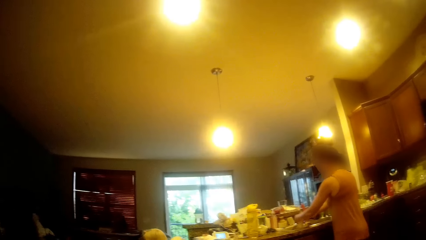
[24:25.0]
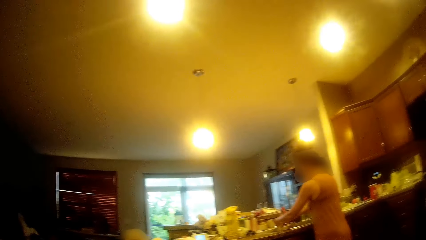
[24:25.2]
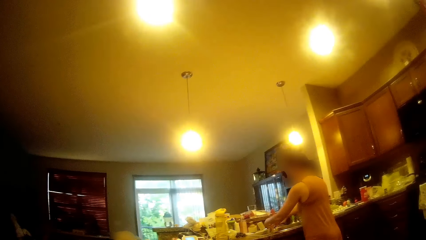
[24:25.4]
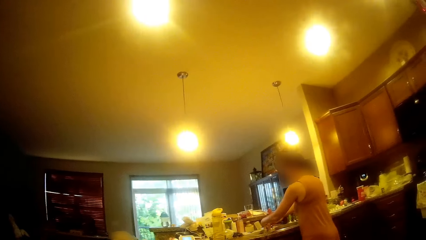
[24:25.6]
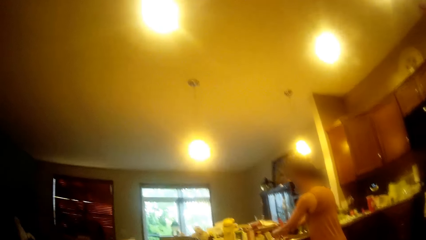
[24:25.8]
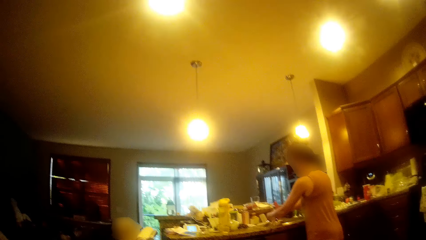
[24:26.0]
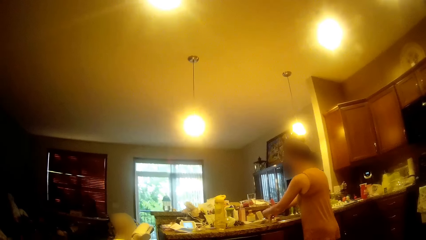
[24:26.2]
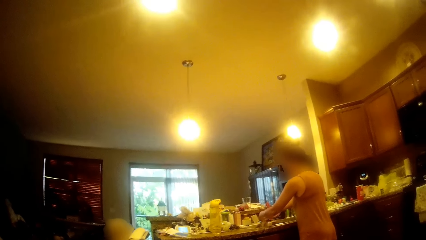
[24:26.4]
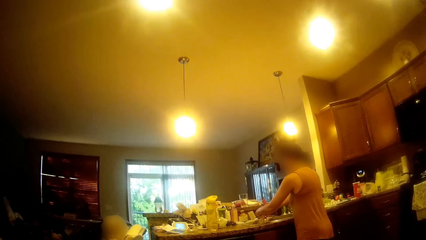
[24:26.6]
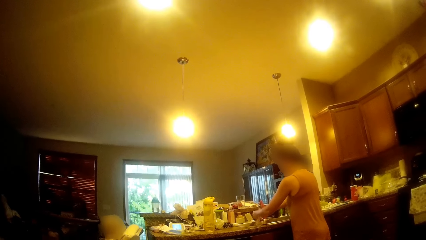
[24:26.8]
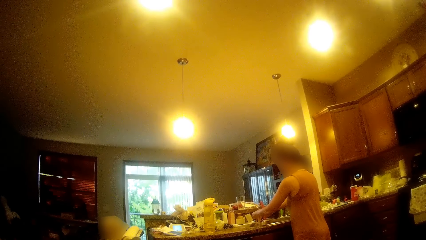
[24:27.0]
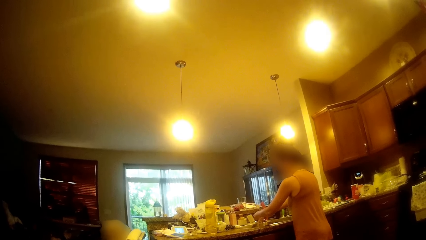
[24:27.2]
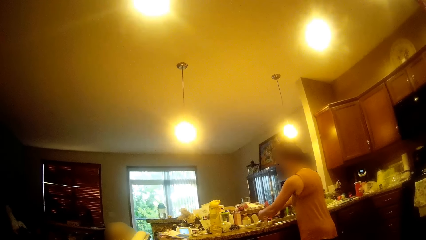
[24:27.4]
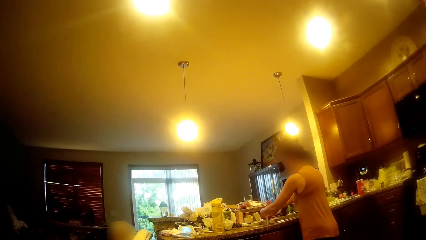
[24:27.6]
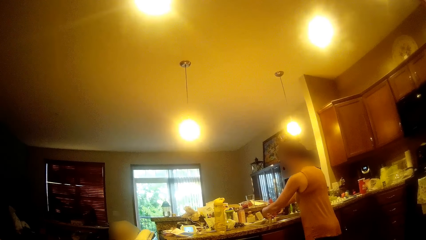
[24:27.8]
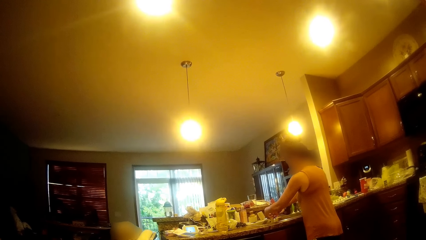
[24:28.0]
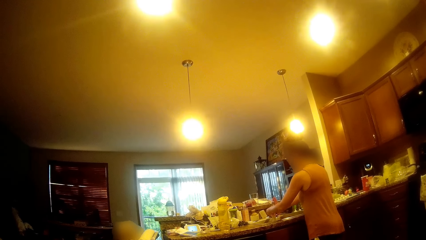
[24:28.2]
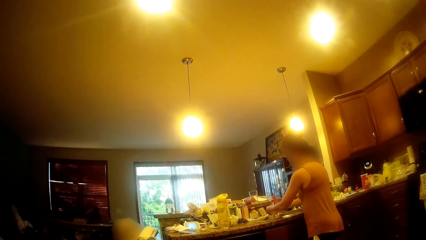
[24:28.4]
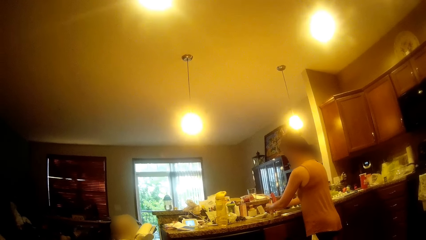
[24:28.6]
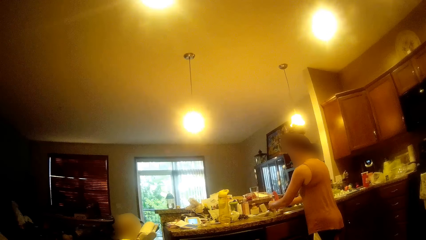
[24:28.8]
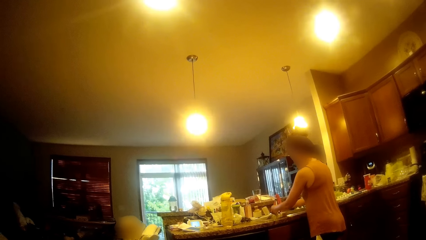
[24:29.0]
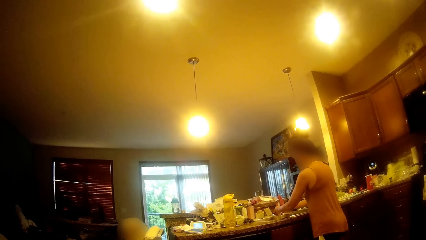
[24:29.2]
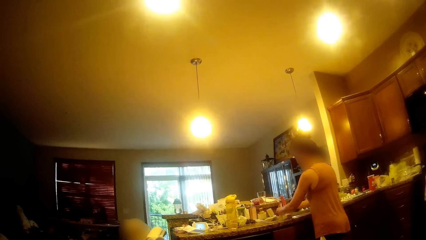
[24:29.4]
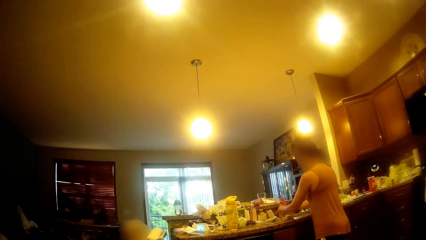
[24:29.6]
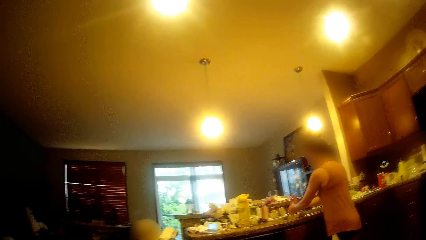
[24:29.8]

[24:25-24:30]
A person washes hands.

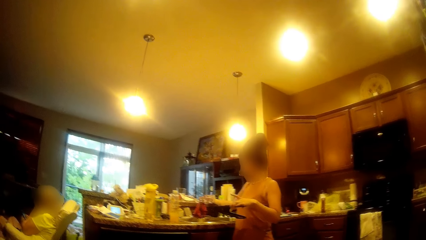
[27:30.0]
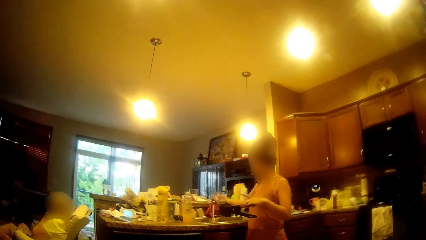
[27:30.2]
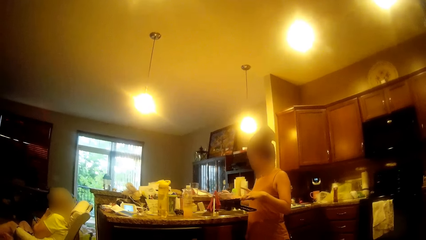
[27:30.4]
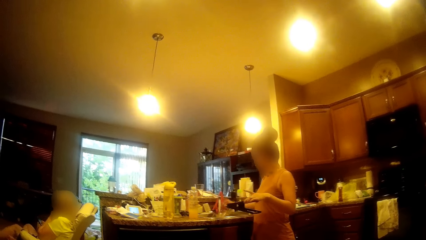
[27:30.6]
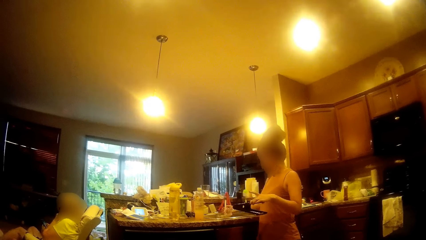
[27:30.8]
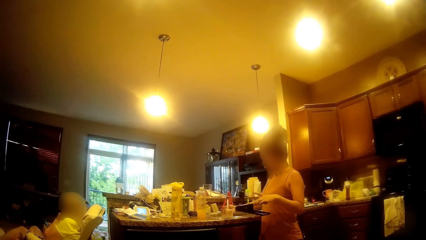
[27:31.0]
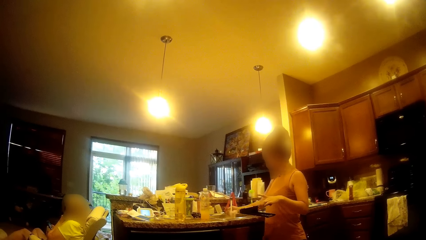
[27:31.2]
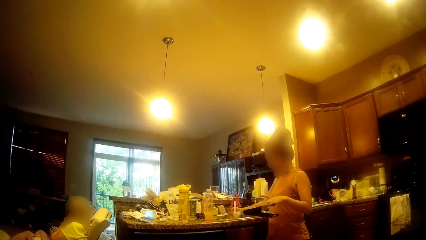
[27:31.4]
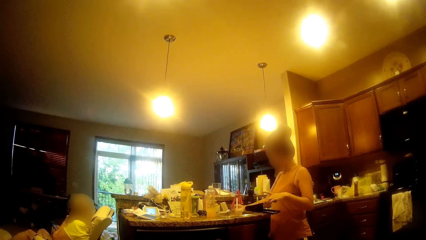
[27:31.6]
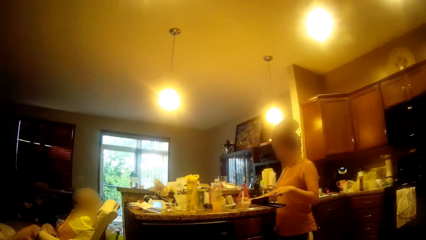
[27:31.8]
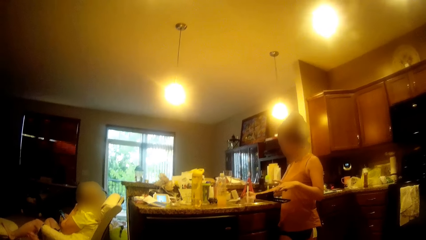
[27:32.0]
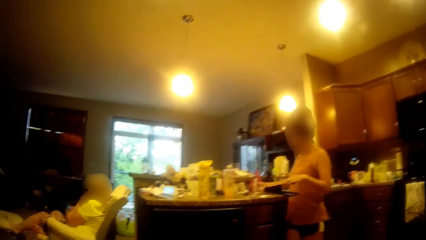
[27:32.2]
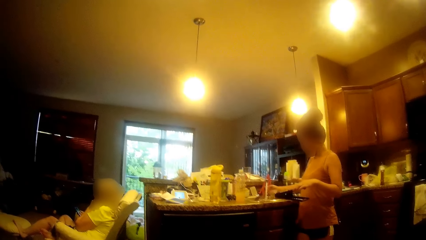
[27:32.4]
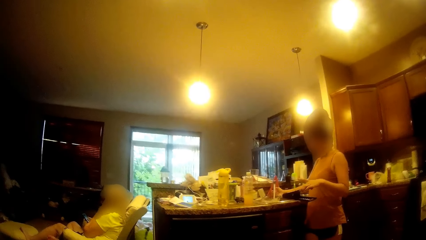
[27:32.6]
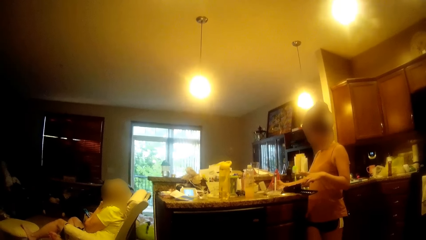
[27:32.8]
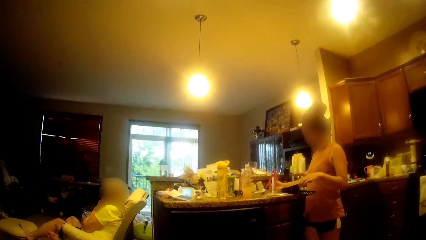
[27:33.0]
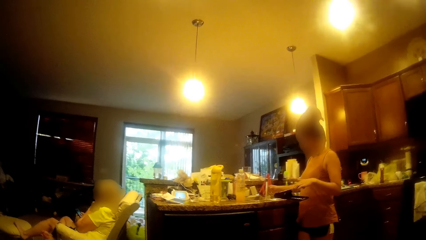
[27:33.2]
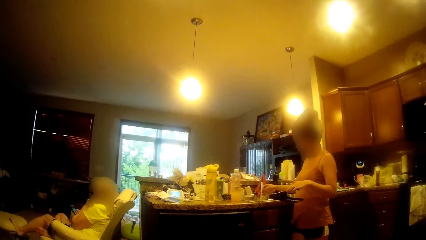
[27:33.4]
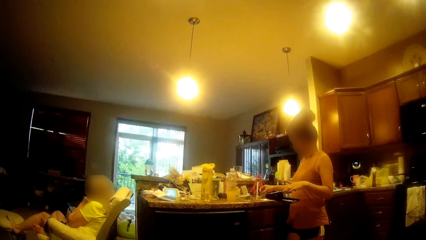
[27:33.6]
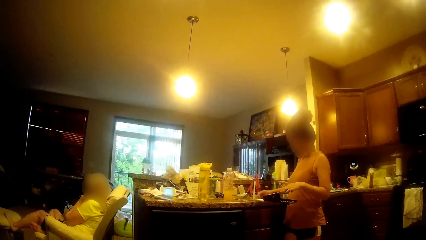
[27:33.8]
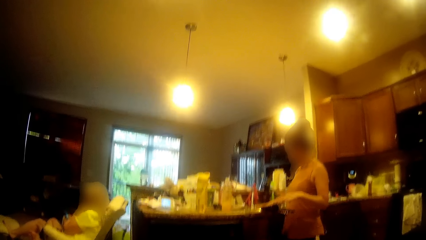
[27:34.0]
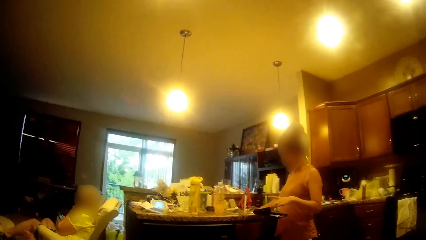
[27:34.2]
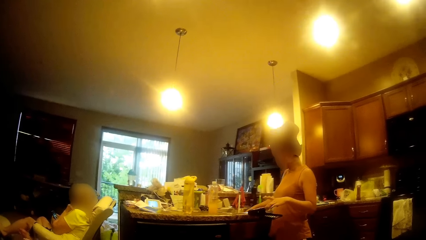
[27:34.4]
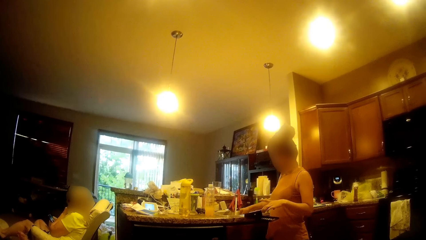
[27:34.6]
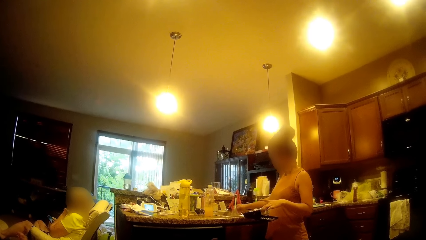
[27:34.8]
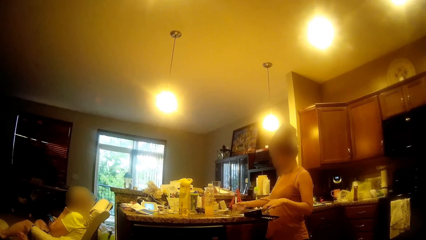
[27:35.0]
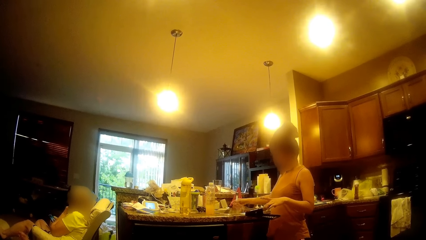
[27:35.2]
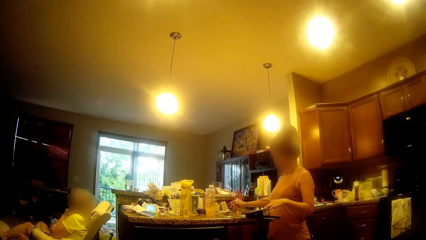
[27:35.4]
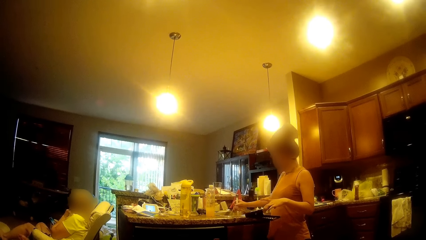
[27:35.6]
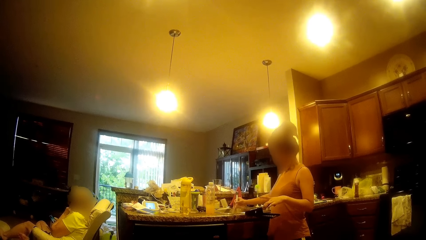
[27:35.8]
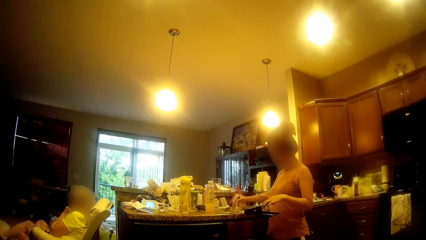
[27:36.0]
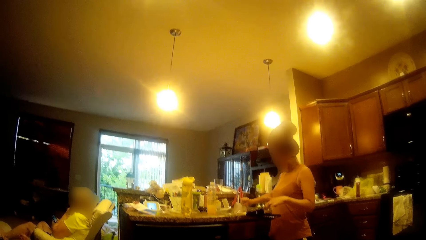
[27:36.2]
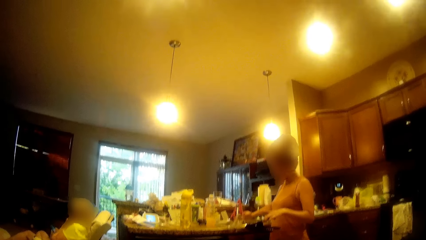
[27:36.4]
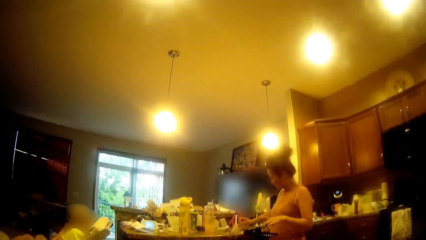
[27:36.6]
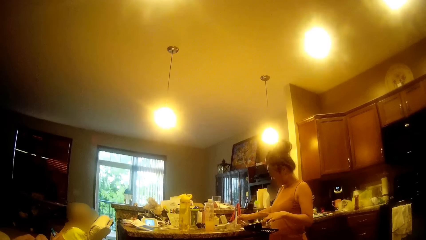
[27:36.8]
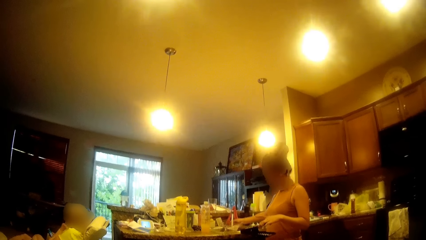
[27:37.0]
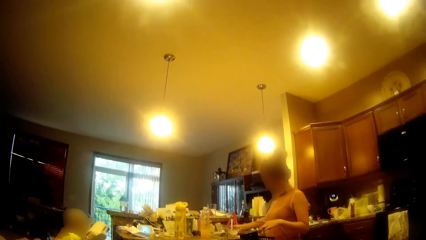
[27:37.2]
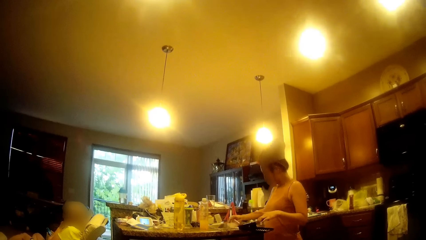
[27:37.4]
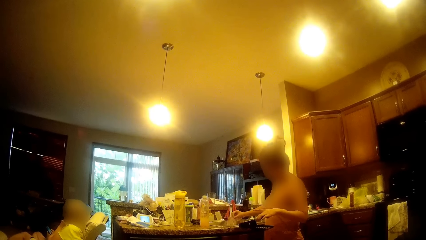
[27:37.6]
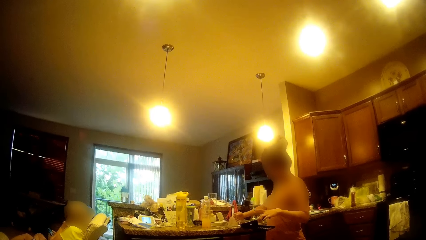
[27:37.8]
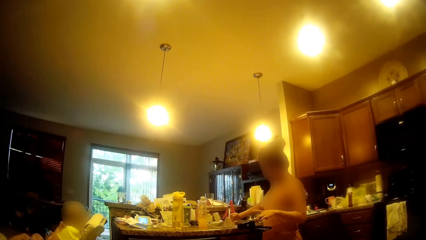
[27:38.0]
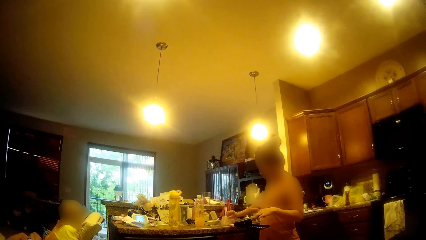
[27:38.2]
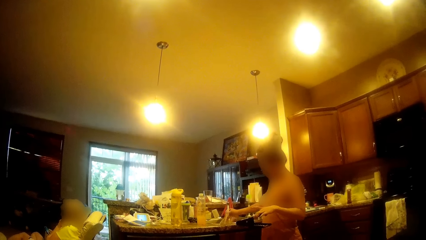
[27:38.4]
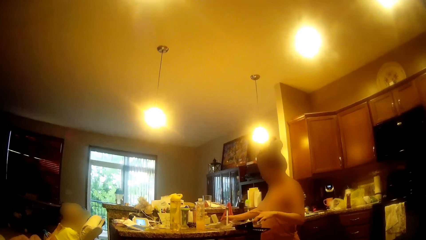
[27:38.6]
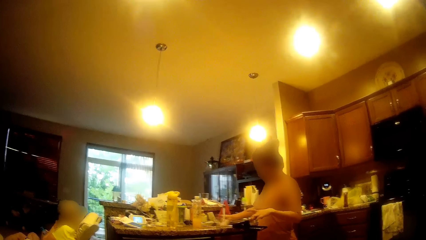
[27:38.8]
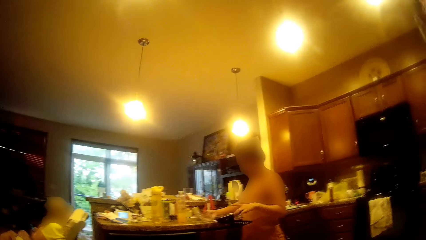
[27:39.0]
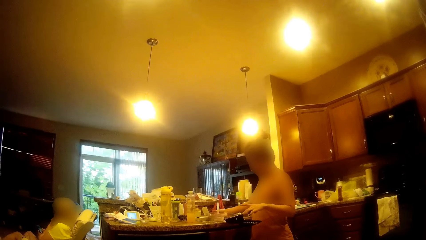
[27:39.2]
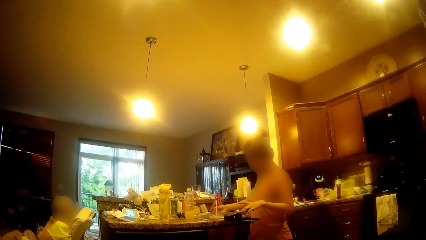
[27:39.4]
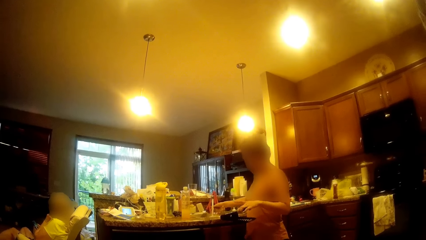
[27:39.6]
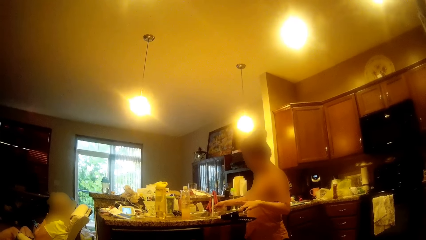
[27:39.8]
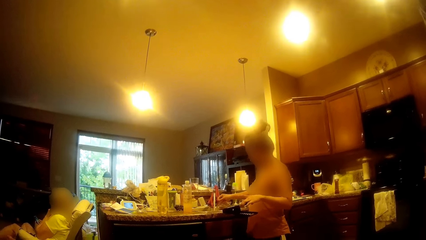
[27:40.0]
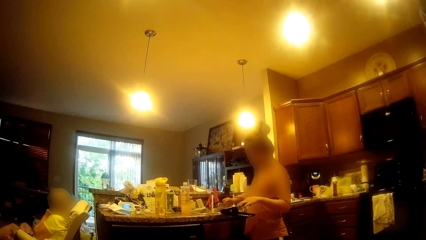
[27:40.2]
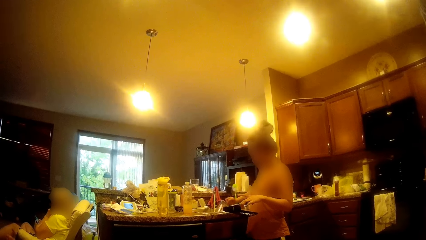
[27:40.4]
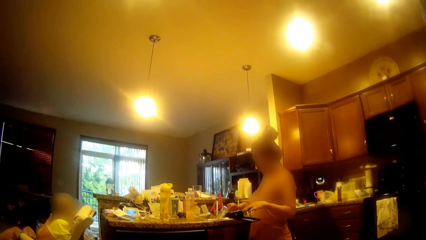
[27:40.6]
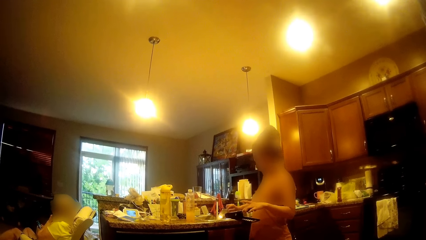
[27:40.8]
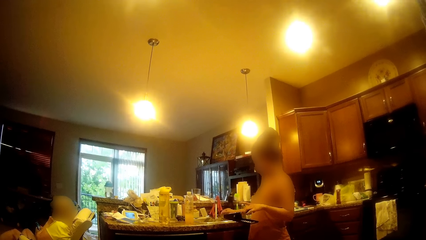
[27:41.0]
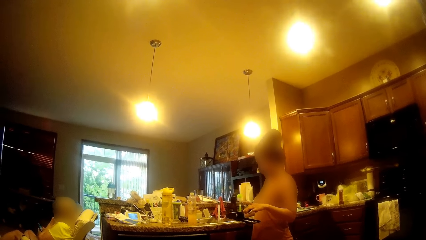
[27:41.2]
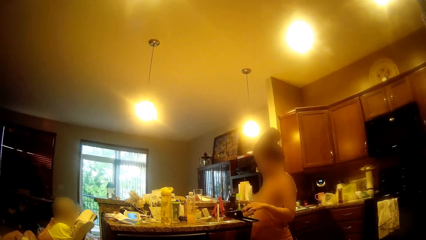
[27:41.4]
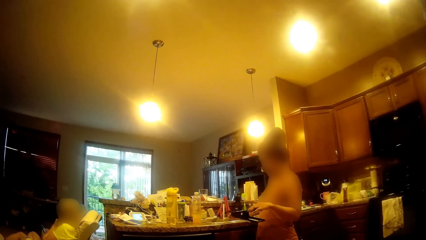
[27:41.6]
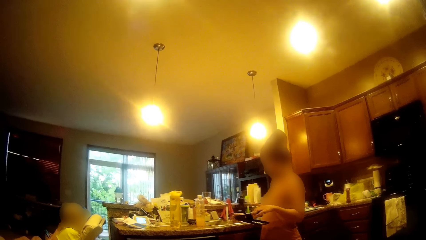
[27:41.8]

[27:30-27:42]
A woman opens a sink tap with her right hand. The woman rinses the plate in her right hand with water from the sink tap. Another woman presses a smart phone with her left hand.
